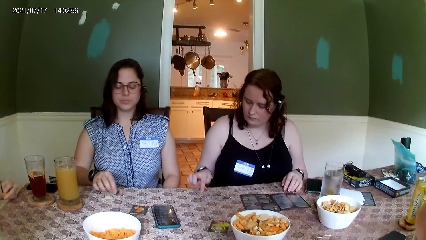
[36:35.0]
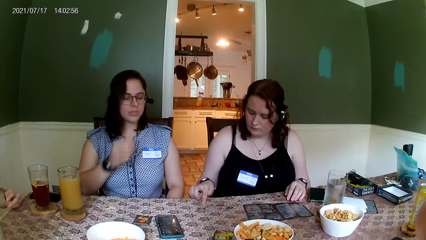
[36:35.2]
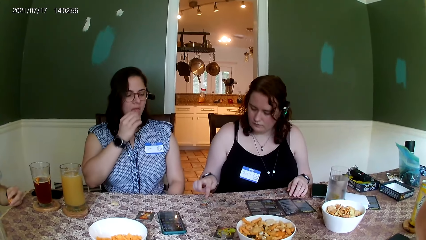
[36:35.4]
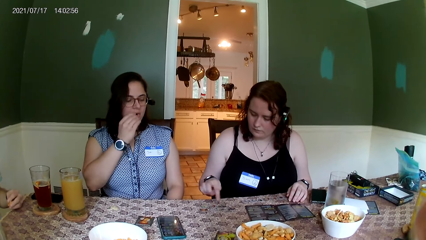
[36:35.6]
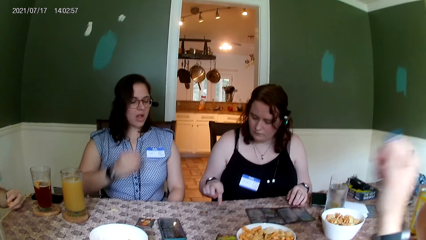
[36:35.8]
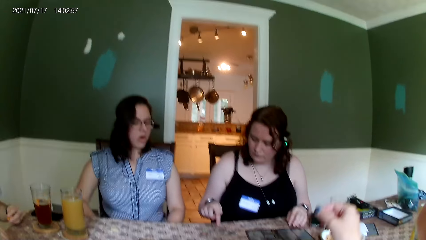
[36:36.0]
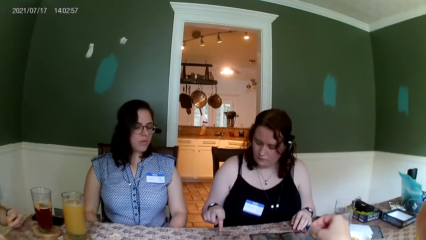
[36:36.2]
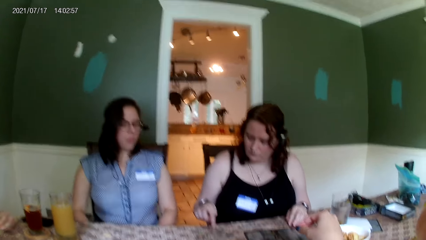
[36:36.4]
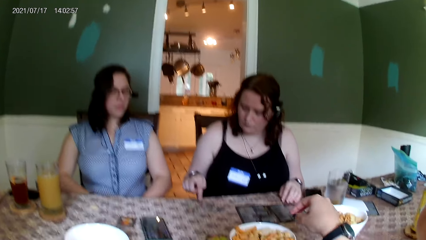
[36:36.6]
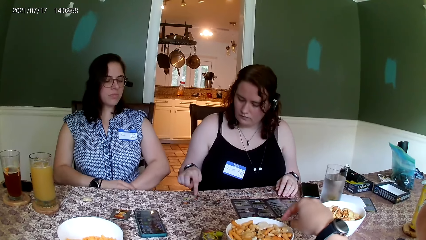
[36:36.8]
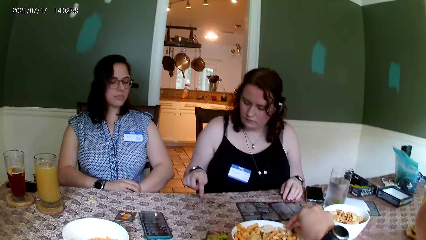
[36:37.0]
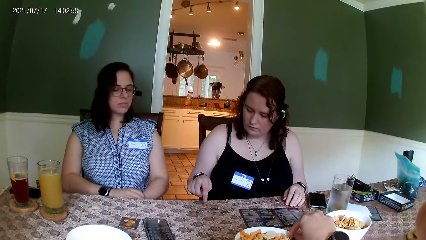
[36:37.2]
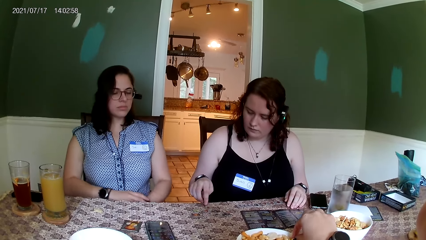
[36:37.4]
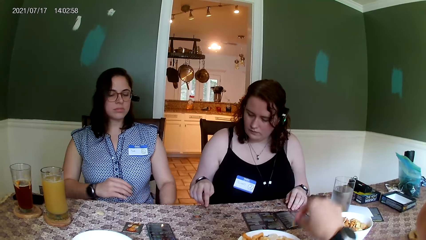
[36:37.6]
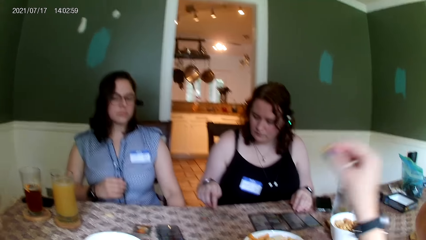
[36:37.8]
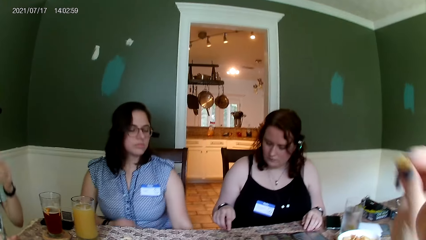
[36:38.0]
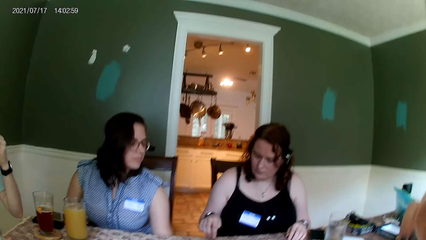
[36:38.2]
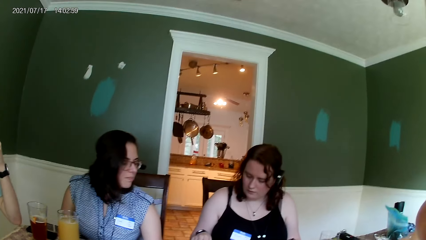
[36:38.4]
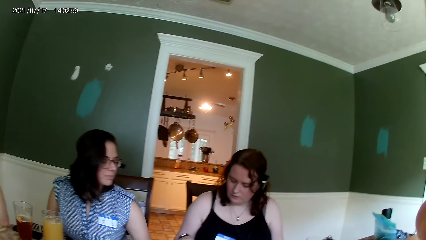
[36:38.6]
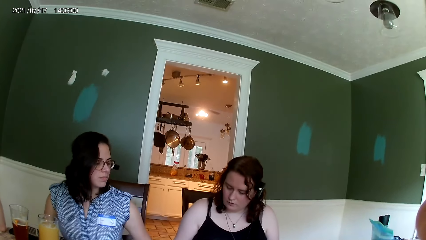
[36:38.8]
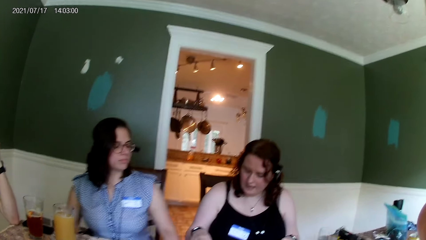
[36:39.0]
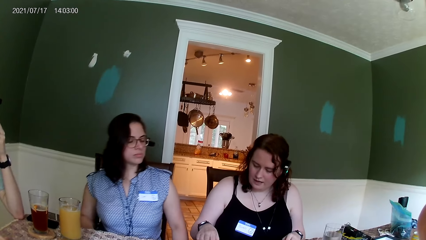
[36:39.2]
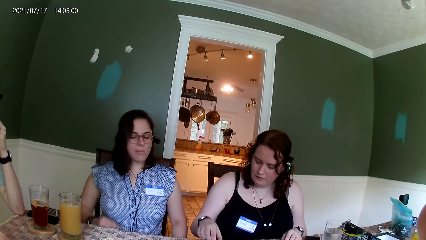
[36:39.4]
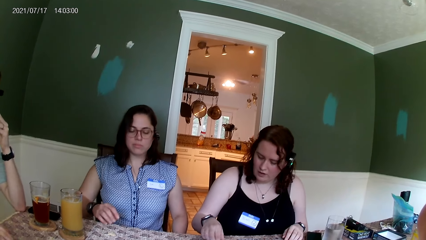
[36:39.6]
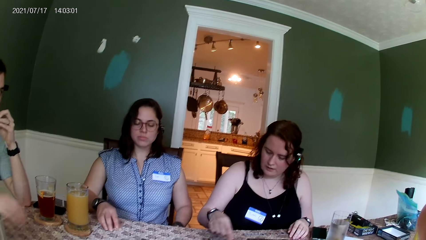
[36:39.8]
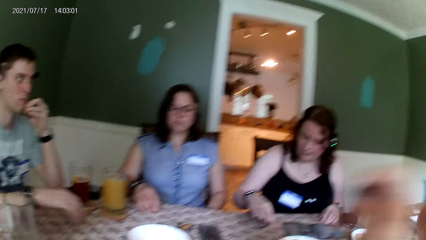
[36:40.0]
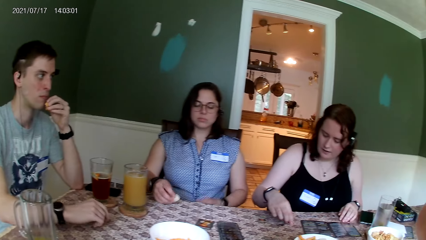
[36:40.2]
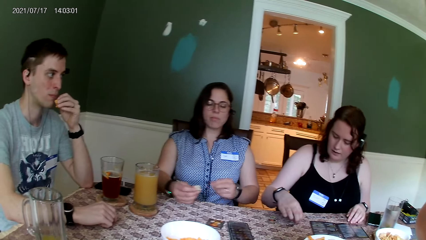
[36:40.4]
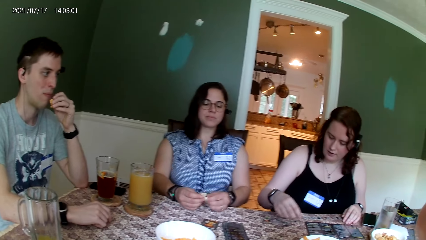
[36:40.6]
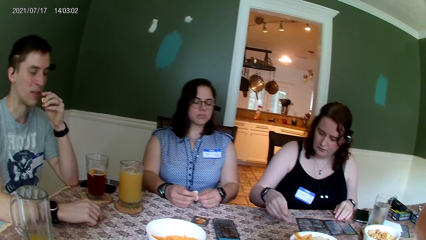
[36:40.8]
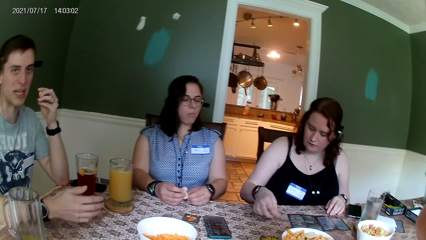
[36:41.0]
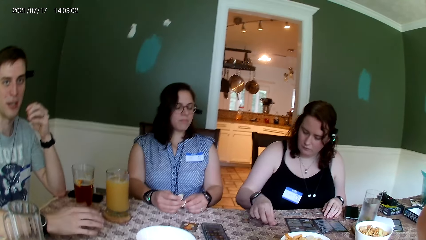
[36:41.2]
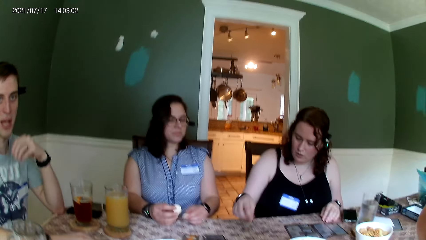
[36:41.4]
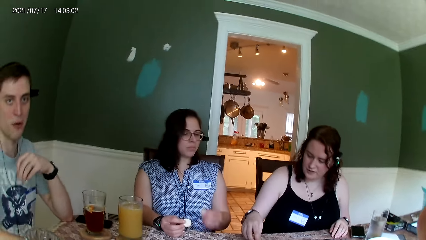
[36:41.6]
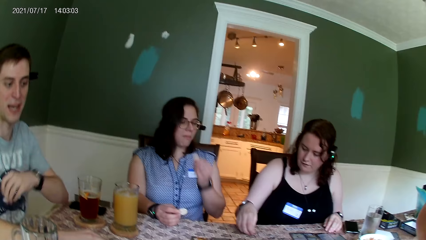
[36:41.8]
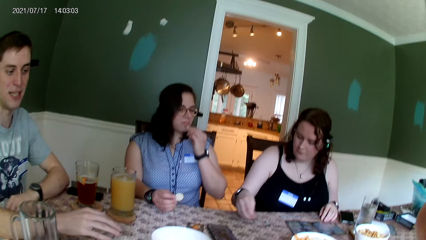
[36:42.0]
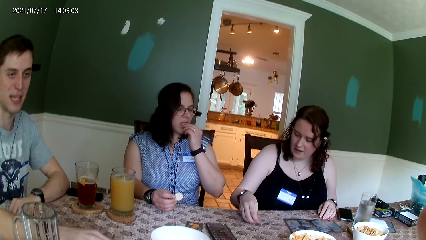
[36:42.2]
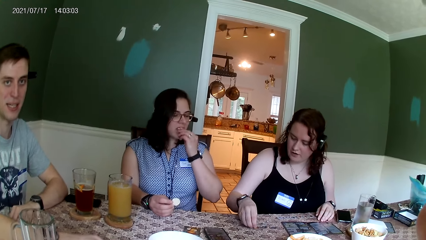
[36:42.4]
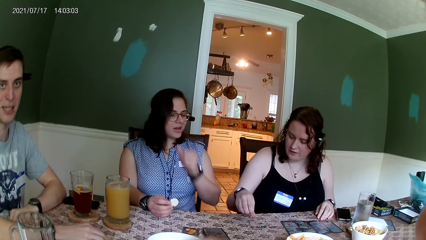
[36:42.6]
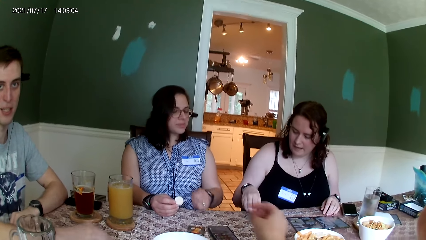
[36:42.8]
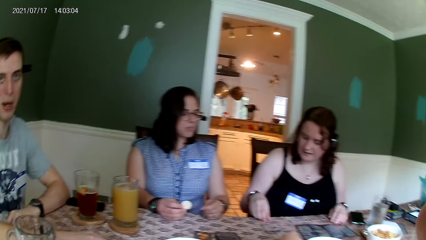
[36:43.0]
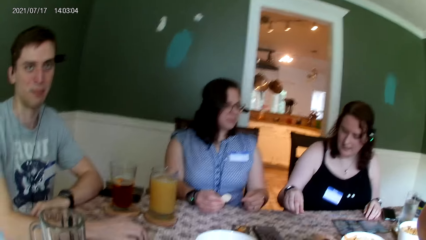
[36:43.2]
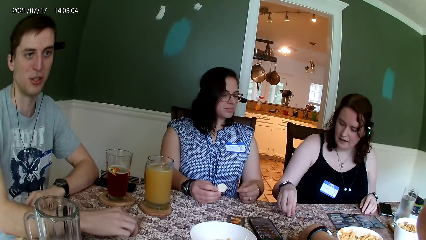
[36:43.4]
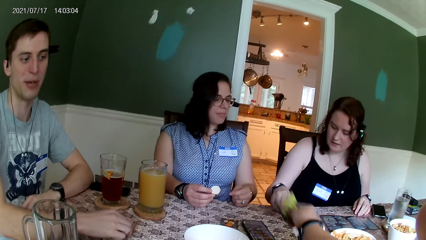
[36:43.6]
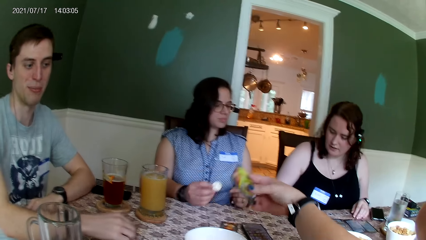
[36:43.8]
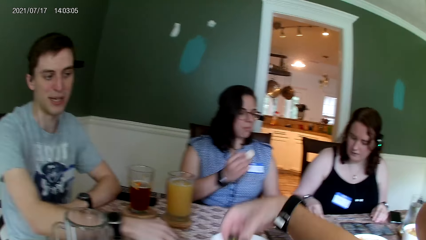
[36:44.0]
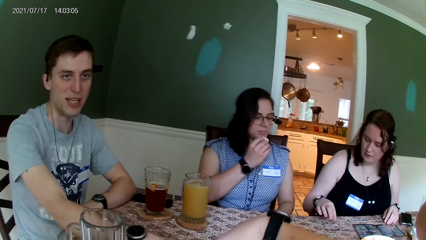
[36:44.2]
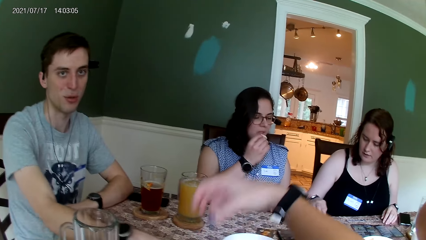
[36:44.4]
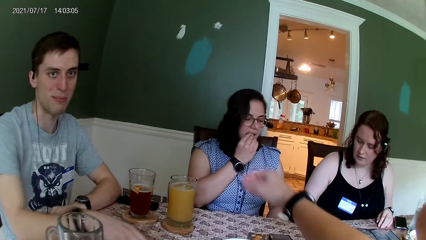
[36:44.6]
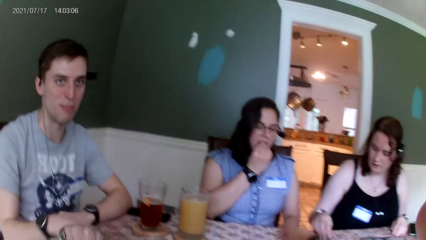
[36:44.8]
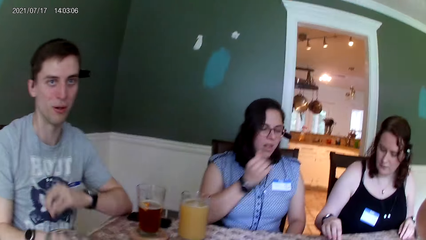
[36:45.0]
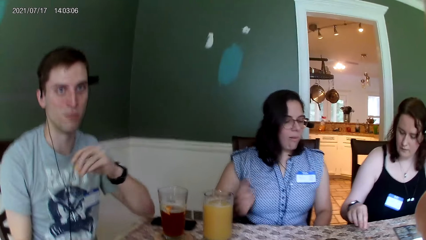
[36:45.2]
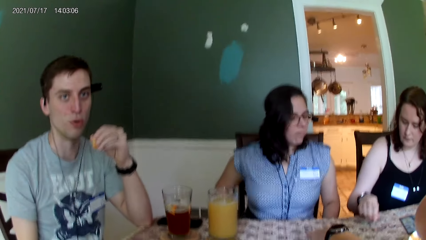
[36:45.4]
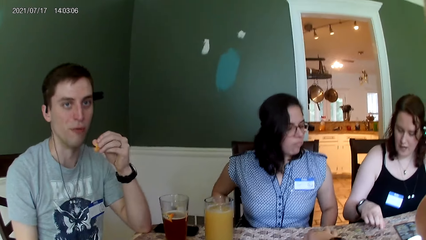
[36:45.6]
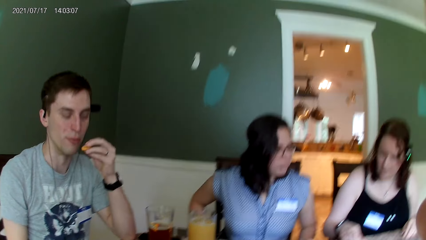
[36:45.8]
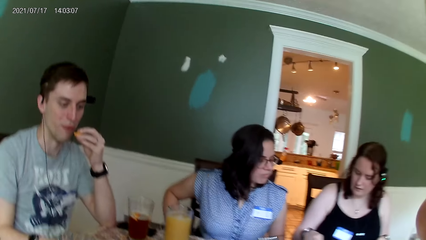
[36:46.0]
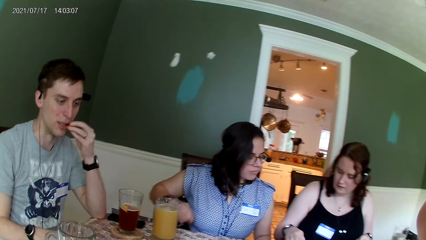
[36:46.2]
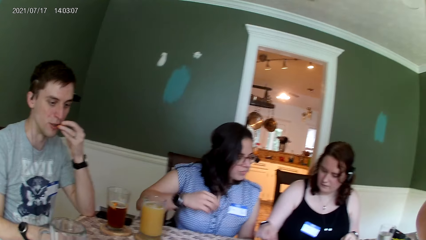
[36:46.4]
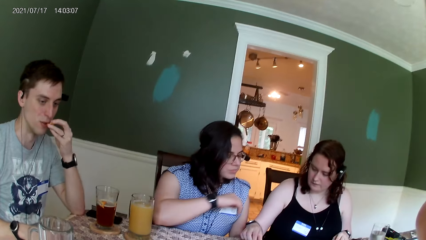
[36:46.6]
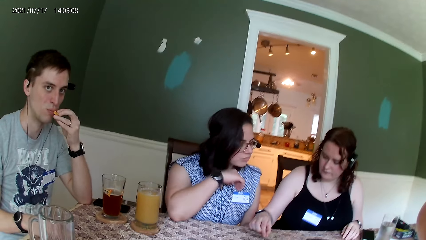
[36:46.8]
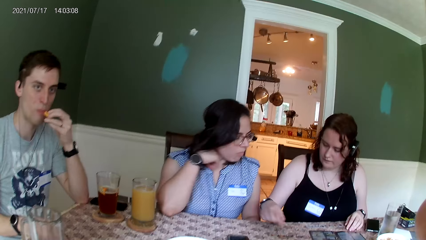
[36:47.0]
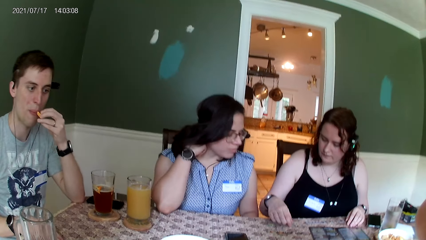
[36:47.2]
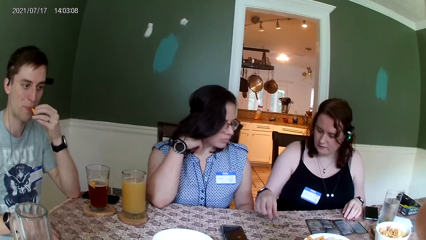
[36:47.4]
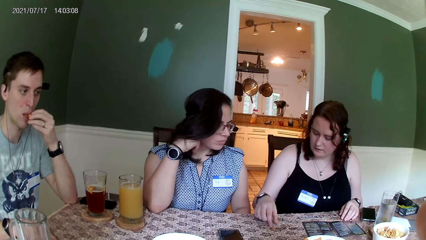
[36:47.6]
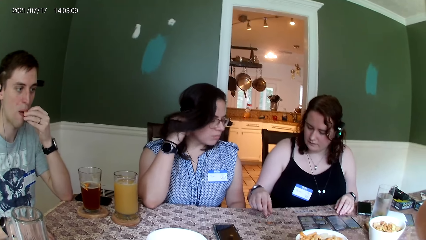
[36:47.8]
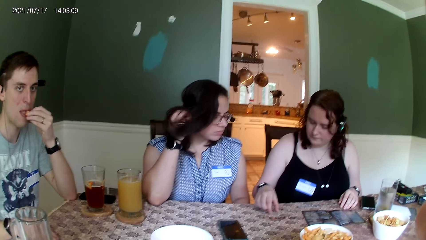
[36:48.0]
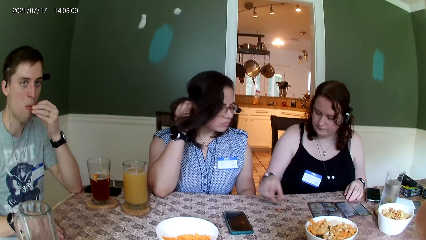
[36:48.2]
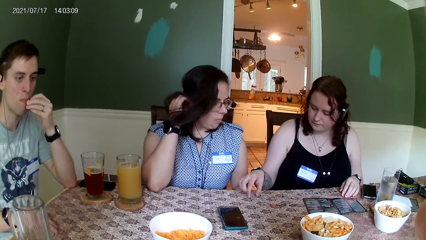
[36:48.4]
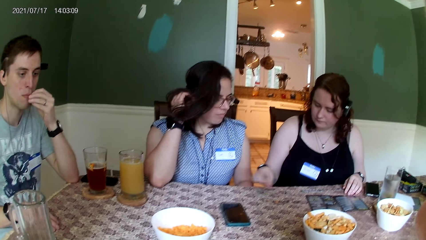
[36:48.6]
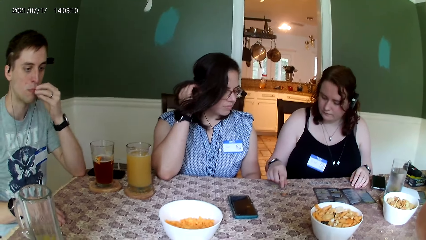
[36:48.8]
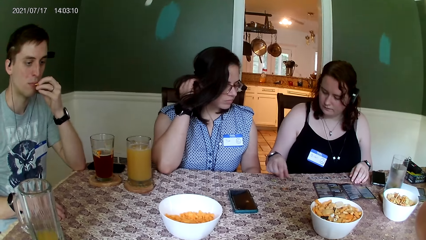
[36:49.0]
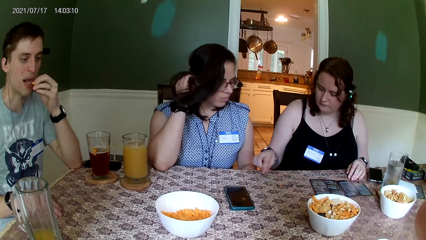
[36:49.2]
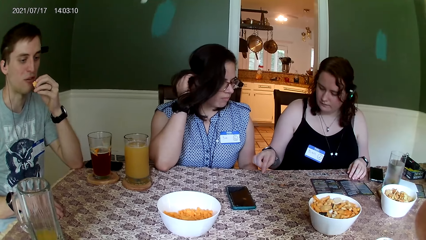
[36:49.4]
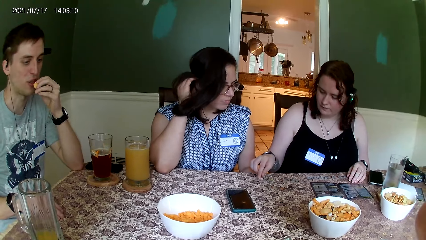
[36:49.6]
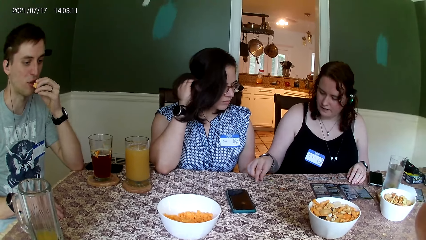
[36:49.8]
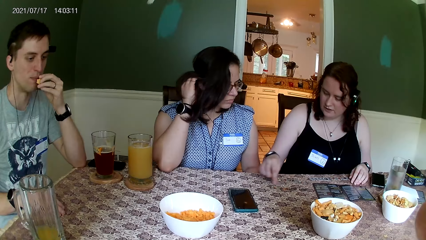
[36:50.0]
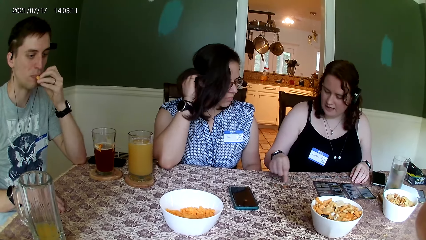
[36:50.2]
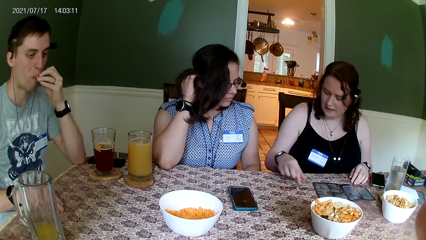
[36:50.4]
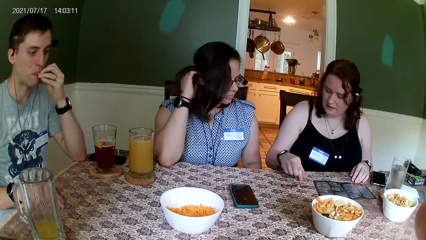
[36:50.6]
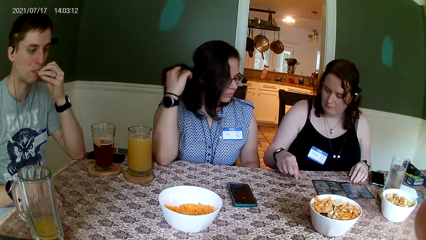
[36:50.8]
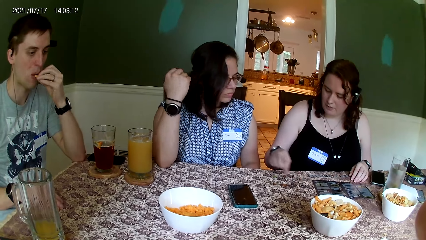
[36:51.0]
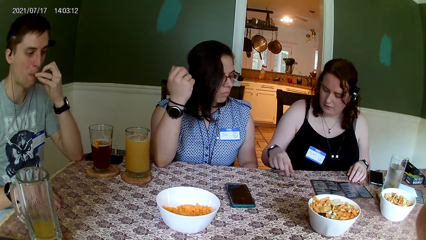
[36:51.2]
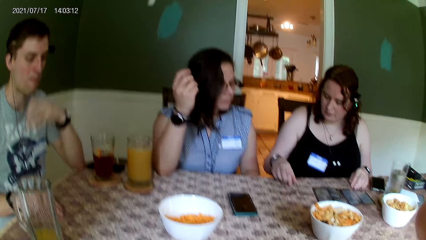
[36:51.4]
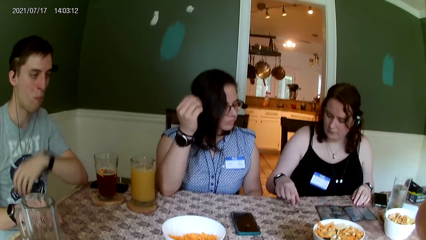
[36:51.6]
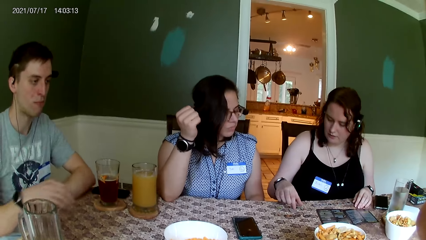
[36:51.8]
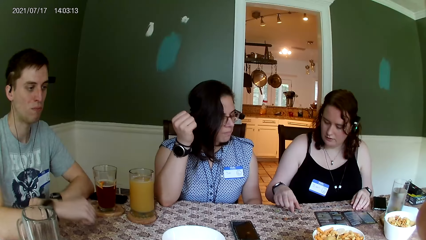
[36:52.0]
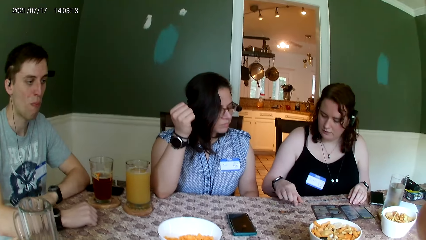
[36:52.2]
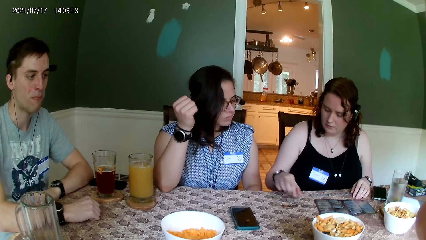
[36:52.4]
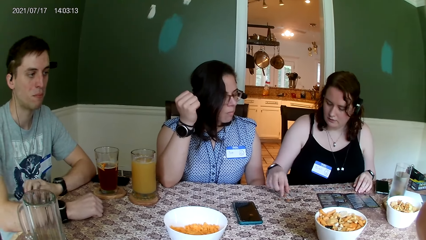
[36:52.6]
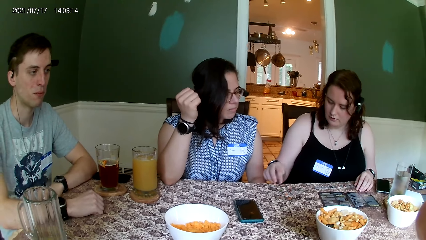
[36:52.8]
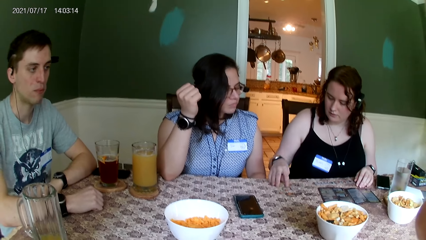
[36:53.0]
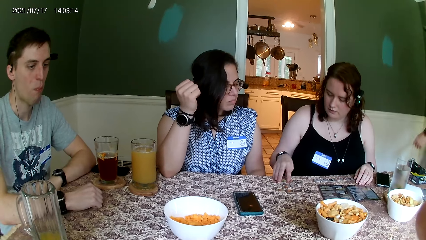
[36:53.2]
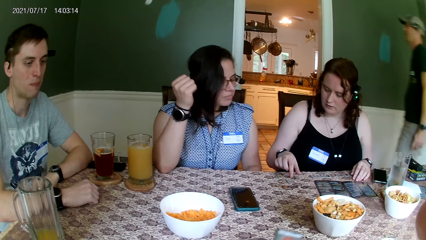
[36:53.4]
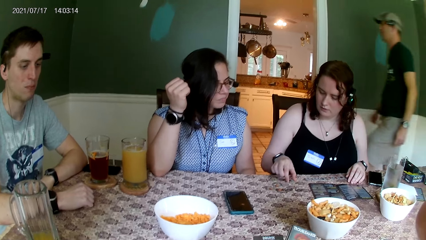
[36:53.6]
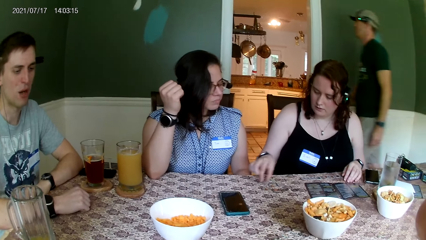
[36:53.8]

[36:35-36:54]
A woman picks up a chip from the table. She eats something. She puts the chip in her mouth with her right hand. The camera wearer moves her hand. She takes a chip from a bowl on the table with her right hand. She puts the chip in her right hand in her mouth. The woman touches her leg. A man puts his hand on the table. Another woman converses with everyone on the table. The first woman picks a chip on the table with her right hand. The camera wearer moves her hand. The man converses with the camera wearer. The first woman puts a chip in her left hand in her mouth. She eats something. The camera wearer picks a card from the table with her right hand. She drops the card in her right hand on the table. The first woman puts a chip in her right hand in her mouth. The man eats something. He puts a cheese puff in his left hand in his mouth. The first woman touches her hair with her right hand. The camera wearer converses with the man. The other woman converses with the first woman. The man puts his hands on the table. The camera wearer converses with the man.
